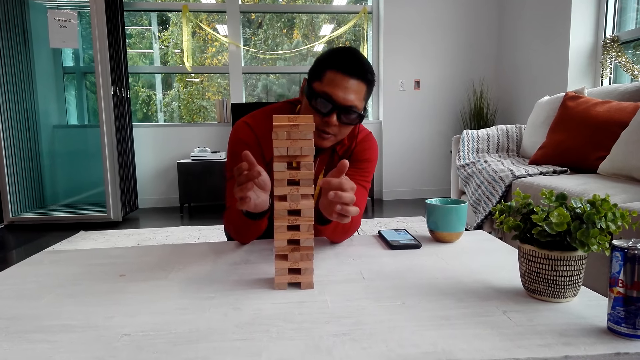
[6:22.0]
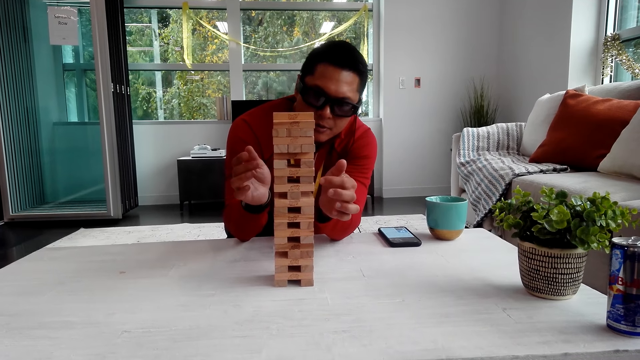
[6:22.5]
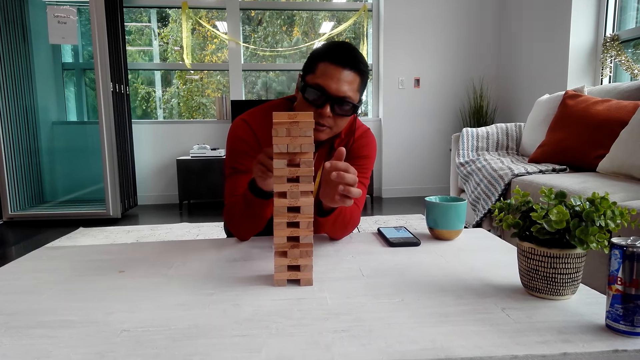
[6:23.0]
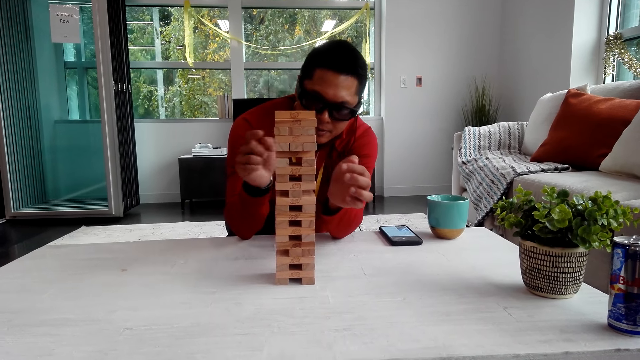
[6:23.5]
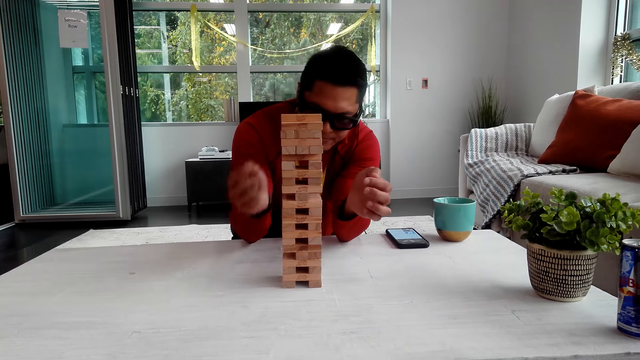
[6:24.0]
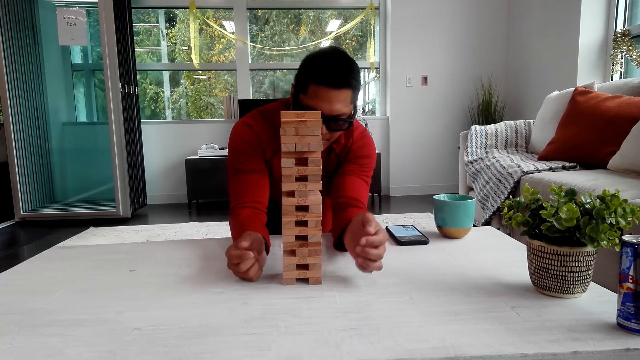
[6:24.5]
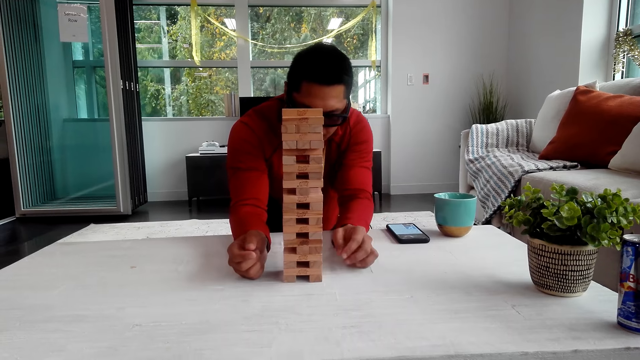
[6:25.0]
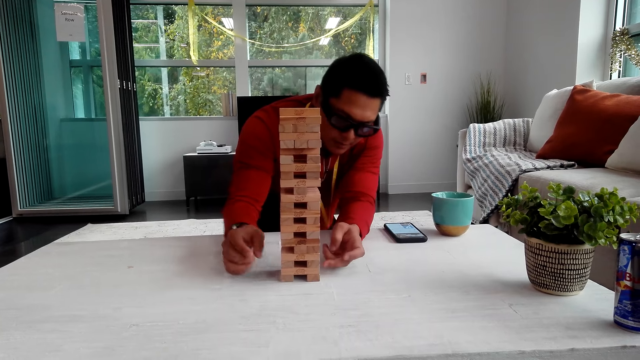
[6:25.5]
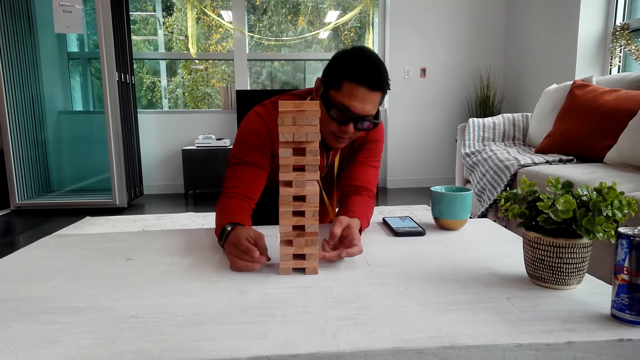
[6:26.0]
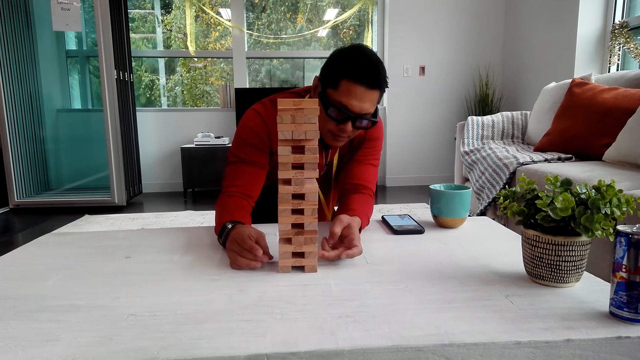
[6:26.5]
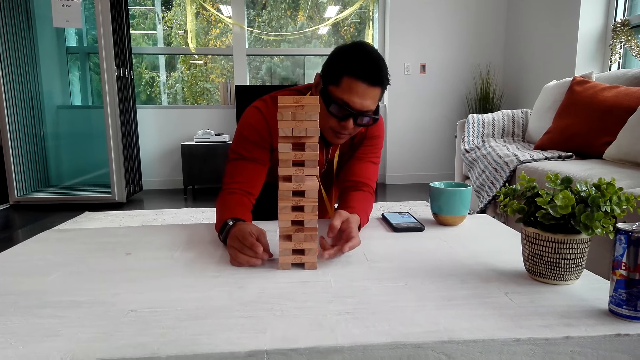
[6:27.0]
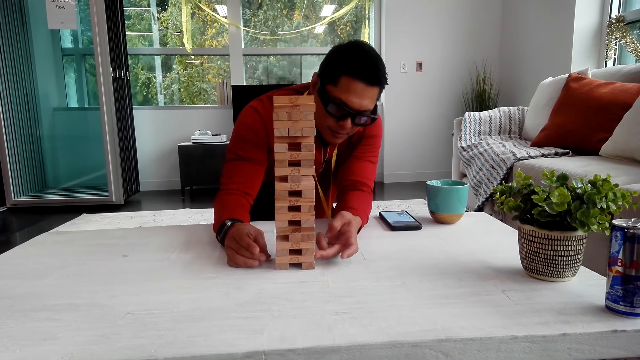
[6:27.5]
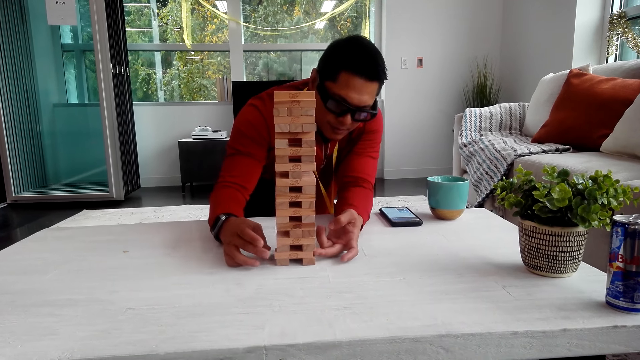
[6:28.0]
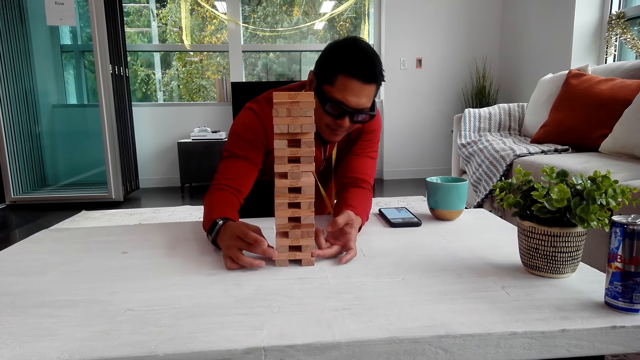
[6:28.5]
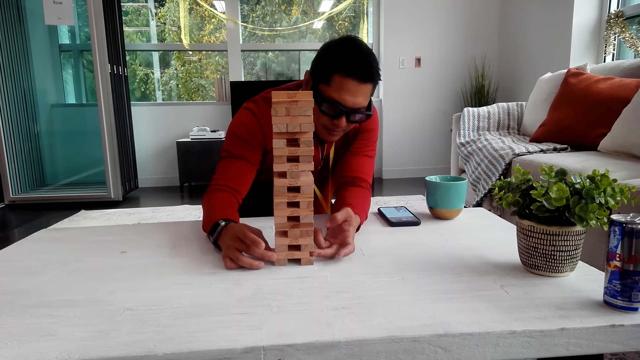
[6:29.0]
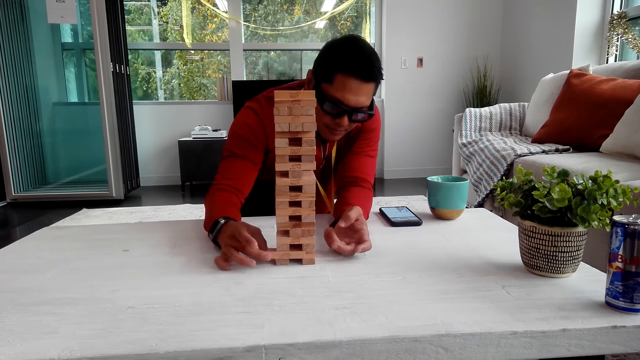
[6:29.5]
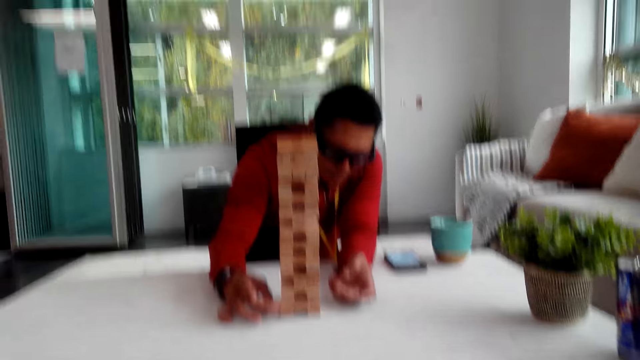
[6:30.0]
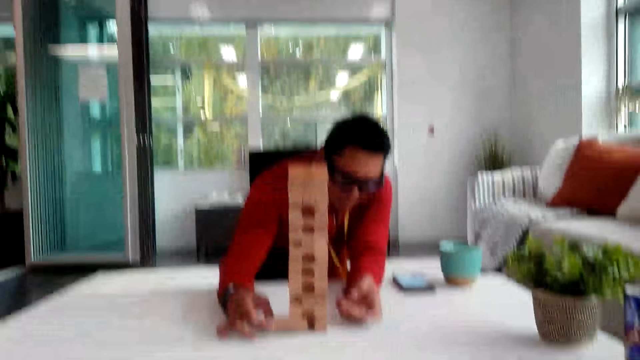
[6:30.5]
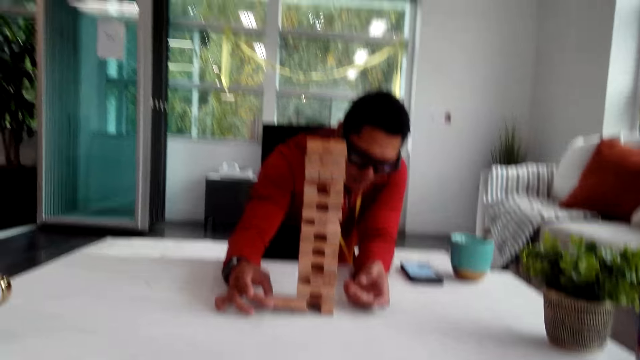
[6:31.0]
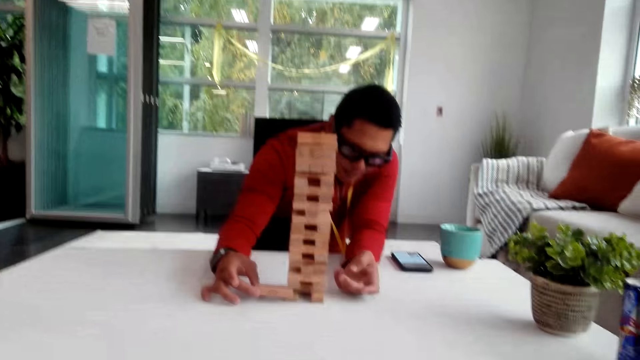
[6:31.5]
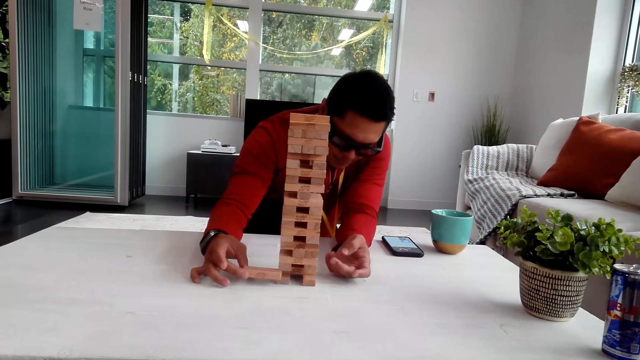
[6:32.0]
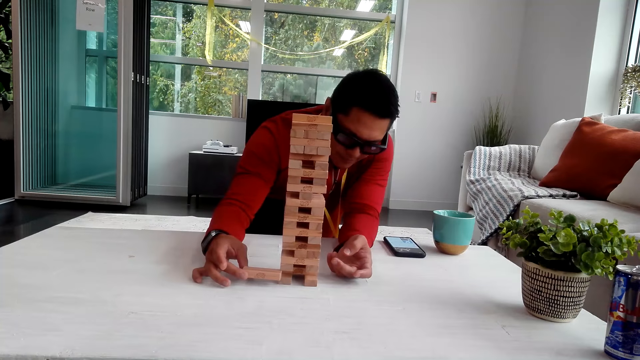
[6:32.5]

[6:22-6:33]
A man pulls the wooden block.

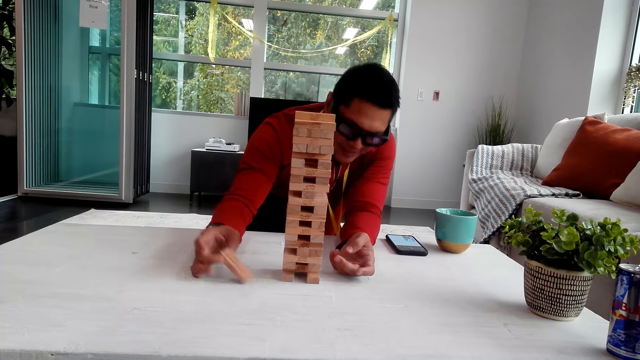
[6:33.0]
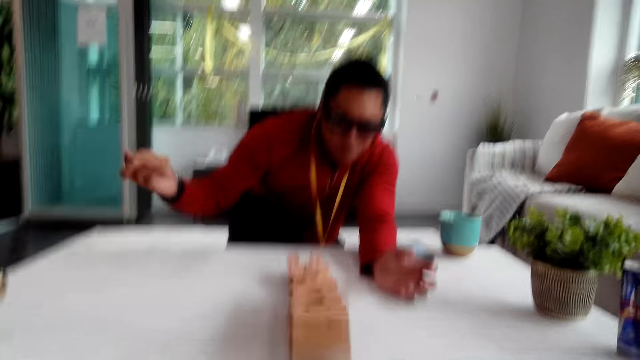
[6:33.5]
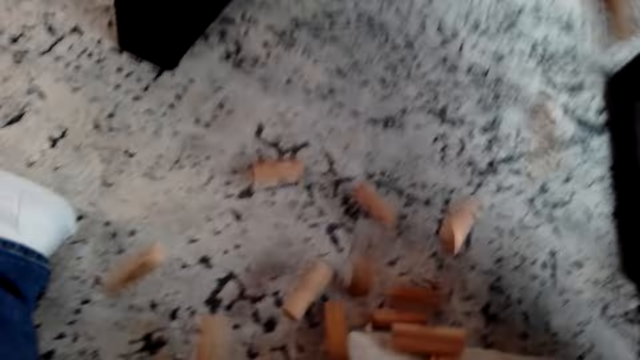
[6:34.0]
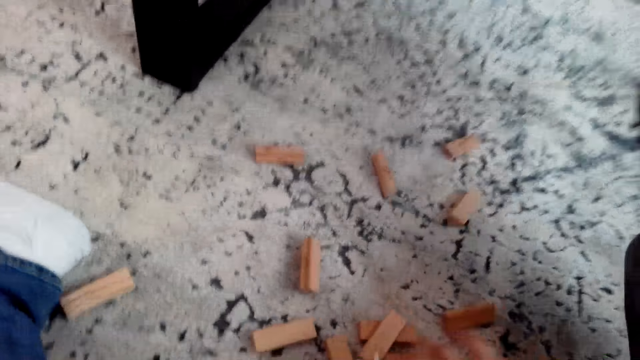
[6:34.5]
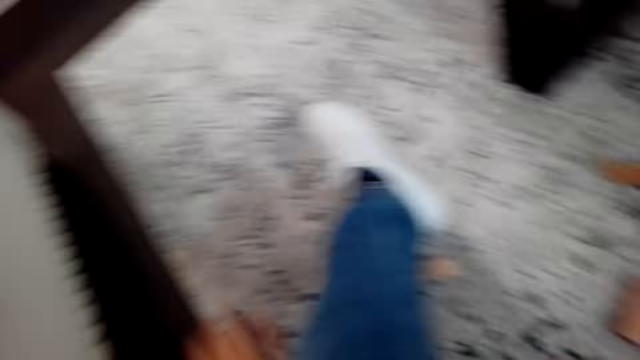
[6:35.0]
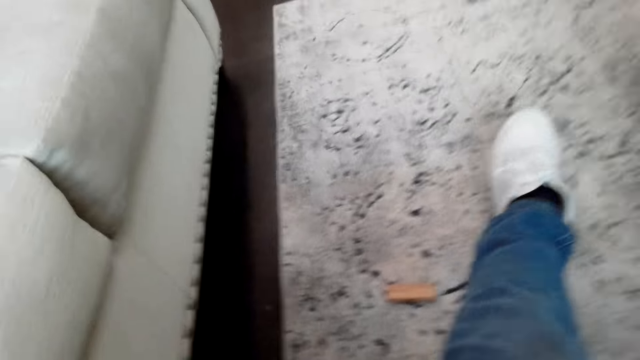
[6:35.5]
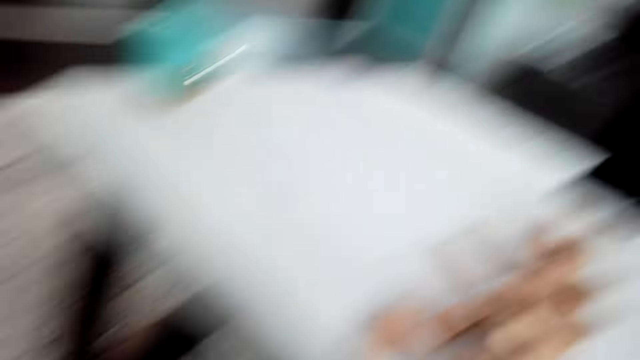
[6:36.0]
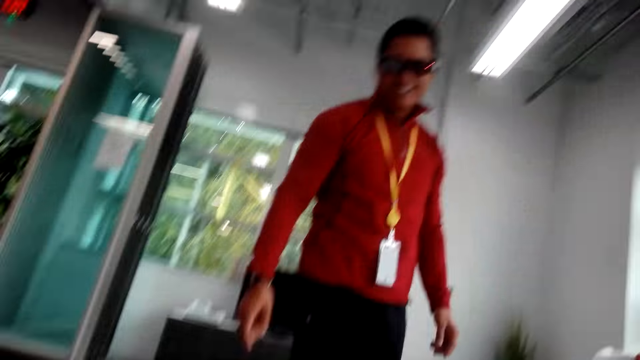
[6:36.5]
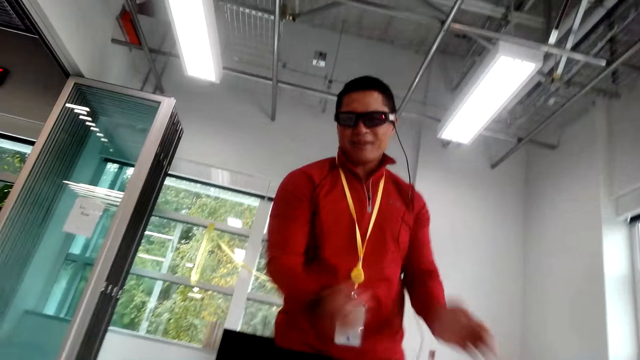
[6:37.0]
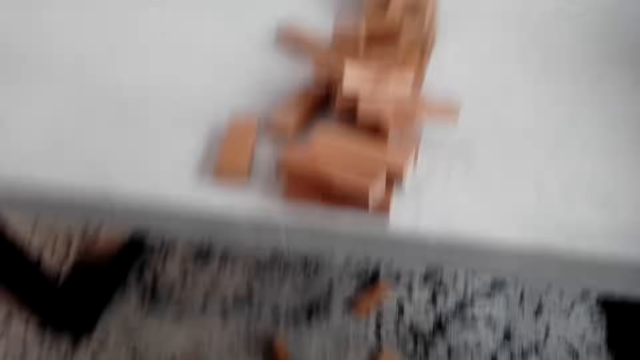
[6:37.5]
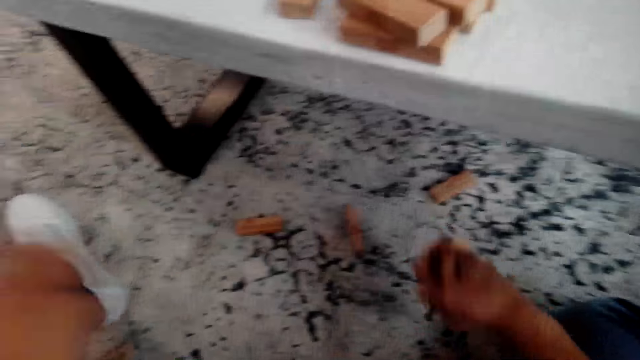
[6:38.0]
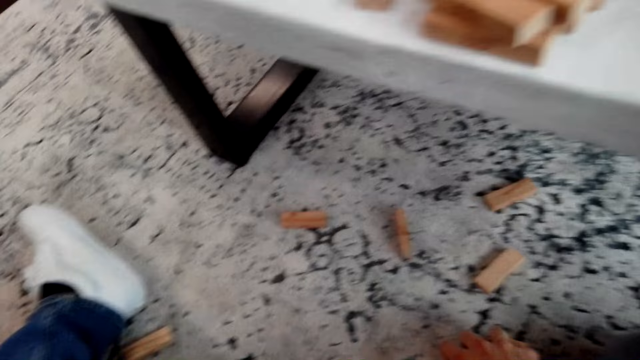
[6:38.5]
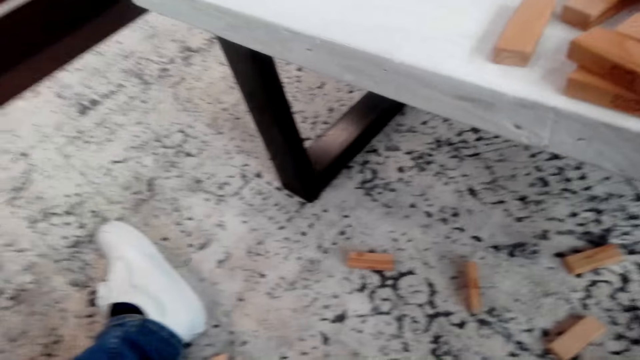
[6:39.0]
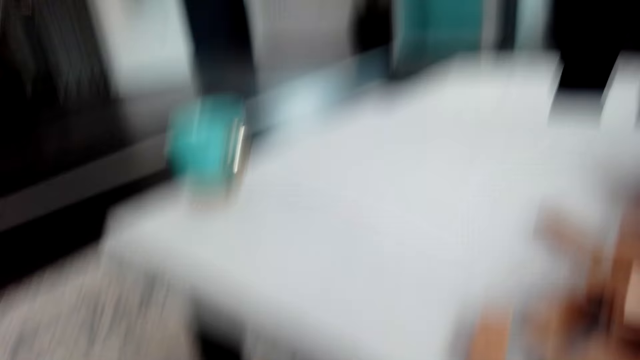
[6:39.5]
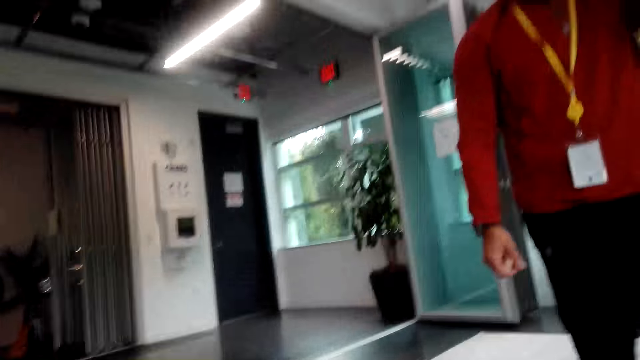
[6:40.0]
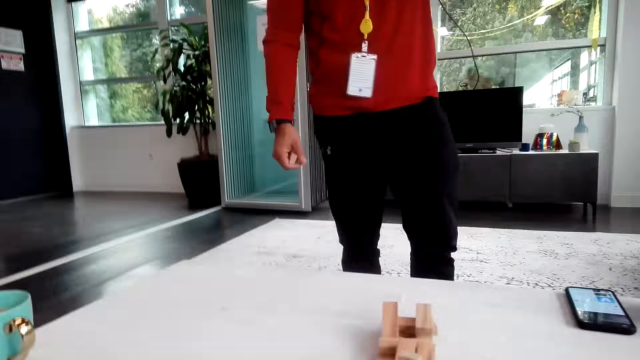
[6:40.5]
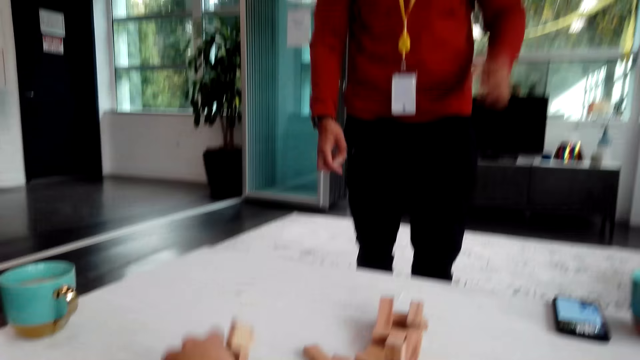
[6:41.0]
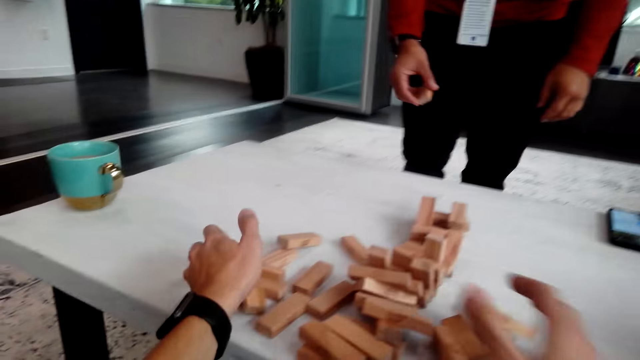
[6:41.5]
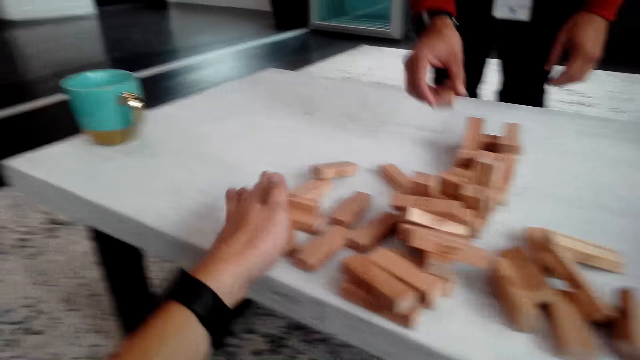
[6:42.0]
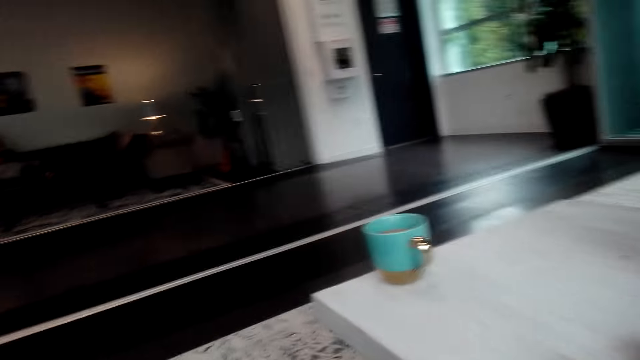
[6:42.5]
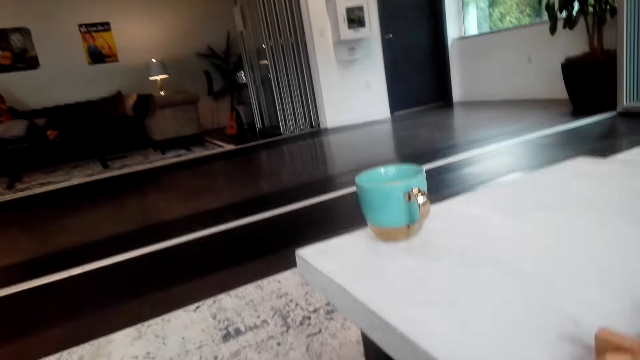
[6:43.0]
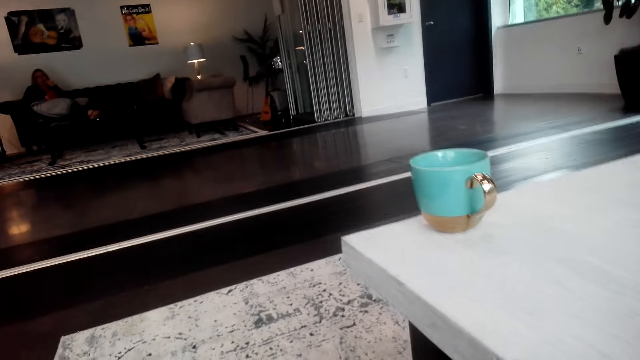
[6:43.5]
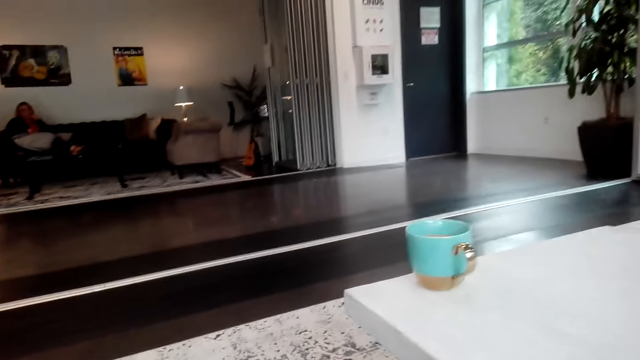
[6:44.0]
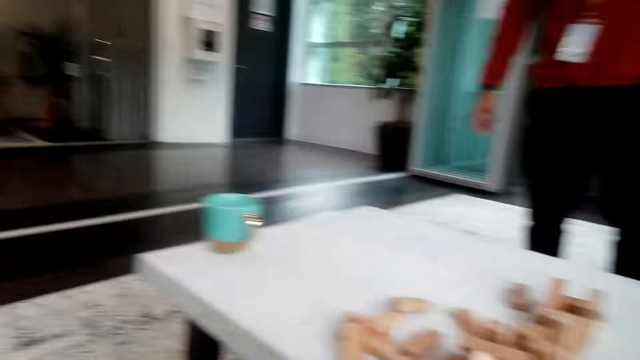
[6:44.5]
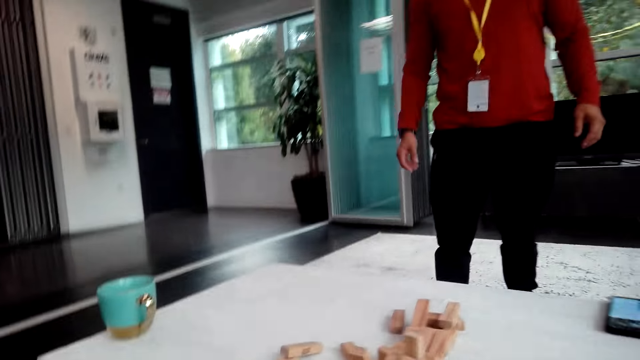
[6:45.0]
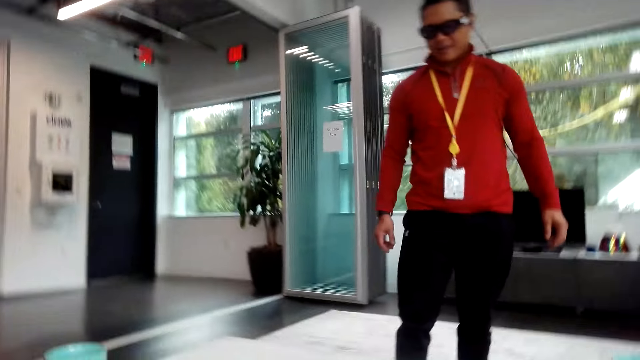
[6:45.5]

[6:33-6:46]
A man holds the jenga. The camera wearer looks at the wooden blocks. The man stands beside the table and claps the hand. The camera wearer picks up the wooden blocks, puts the wooden blocks on the table, and looks on the other side.
